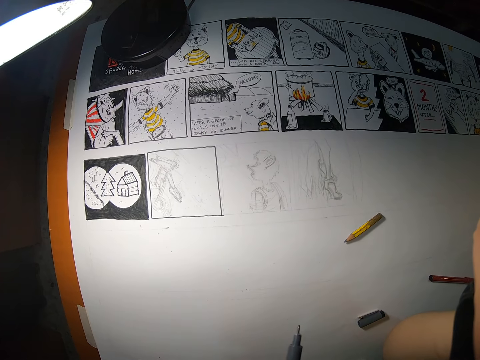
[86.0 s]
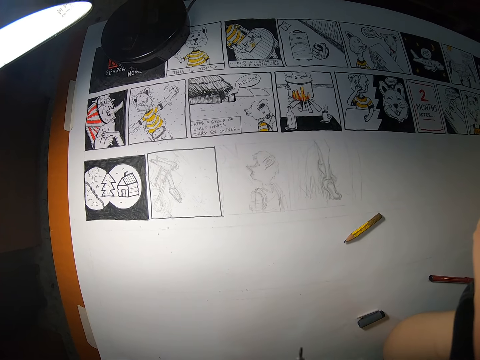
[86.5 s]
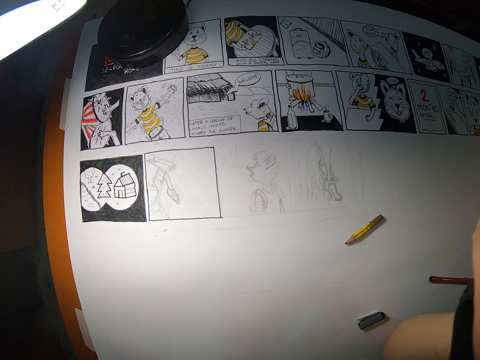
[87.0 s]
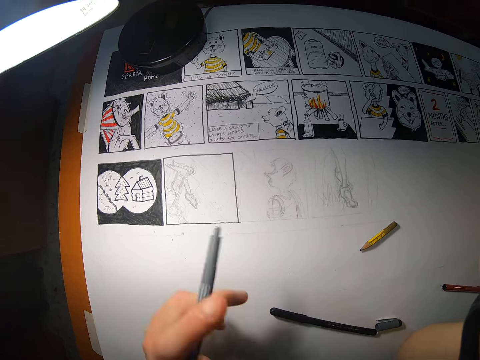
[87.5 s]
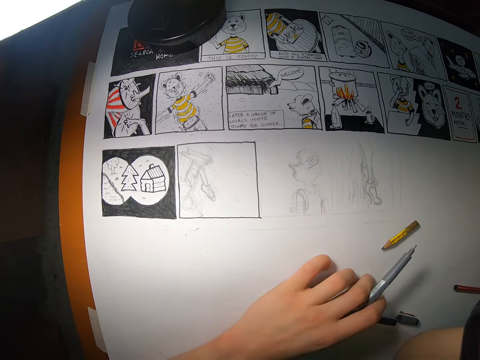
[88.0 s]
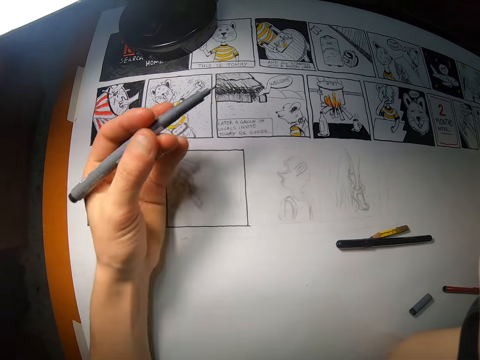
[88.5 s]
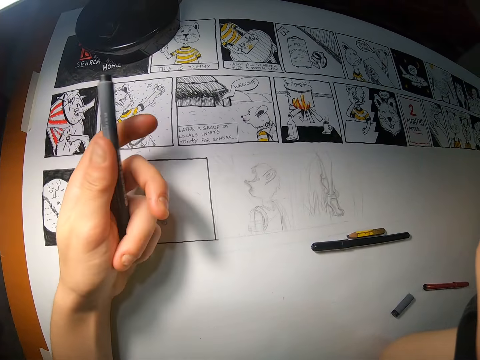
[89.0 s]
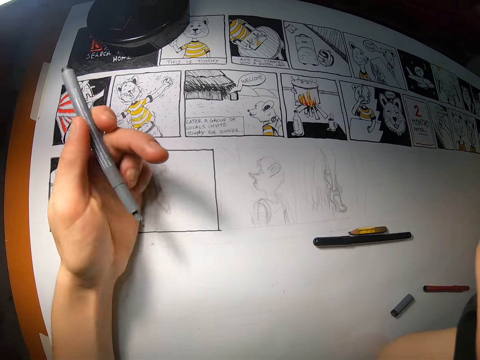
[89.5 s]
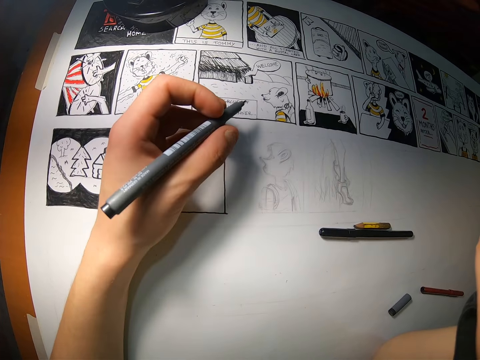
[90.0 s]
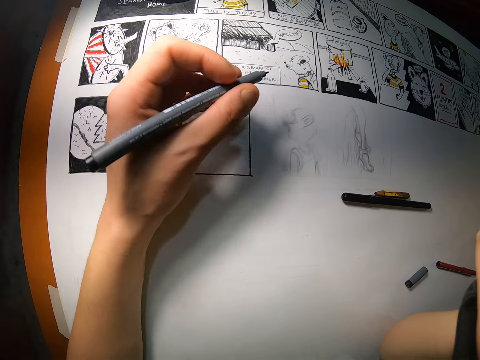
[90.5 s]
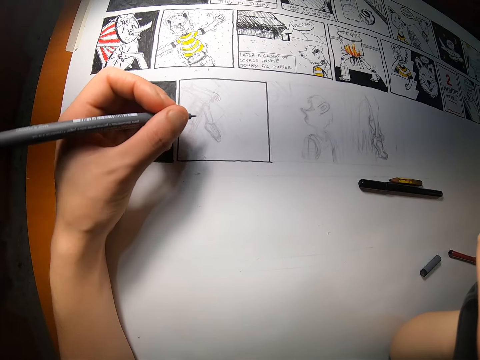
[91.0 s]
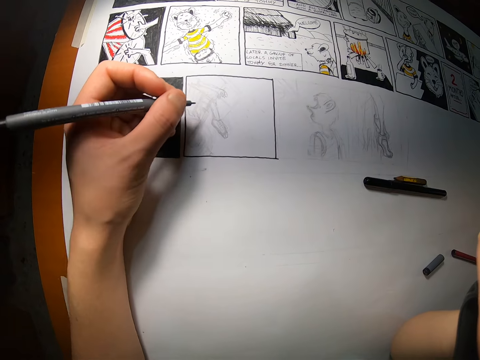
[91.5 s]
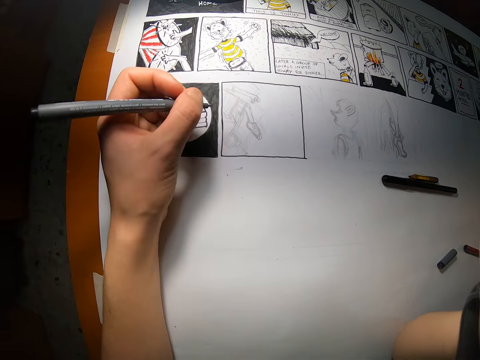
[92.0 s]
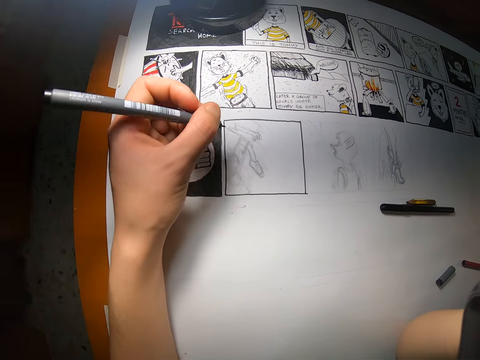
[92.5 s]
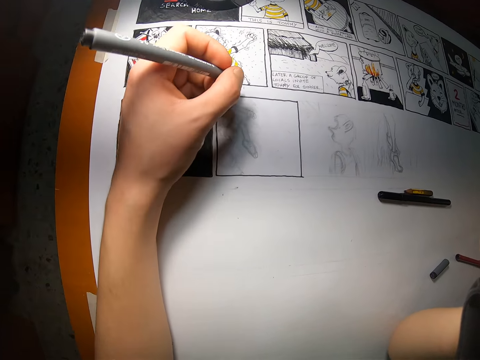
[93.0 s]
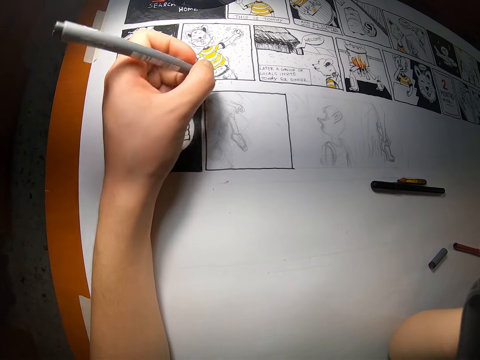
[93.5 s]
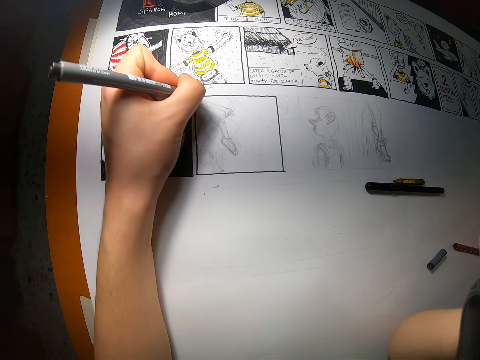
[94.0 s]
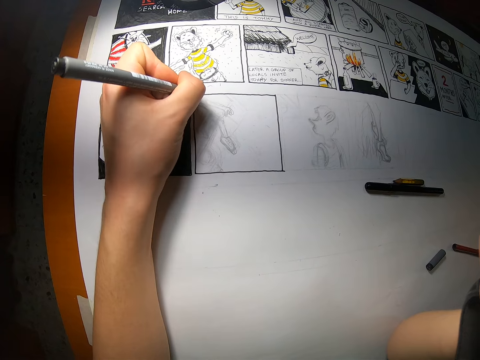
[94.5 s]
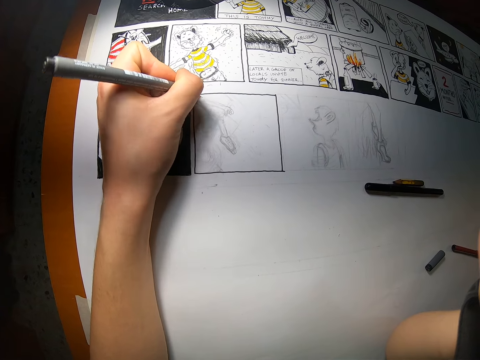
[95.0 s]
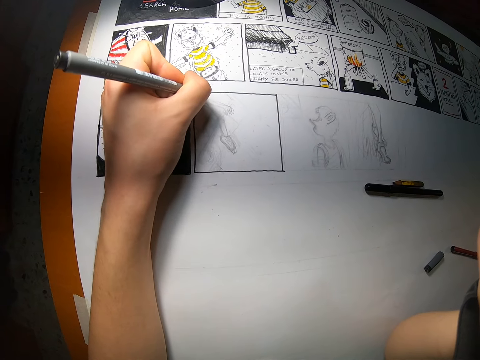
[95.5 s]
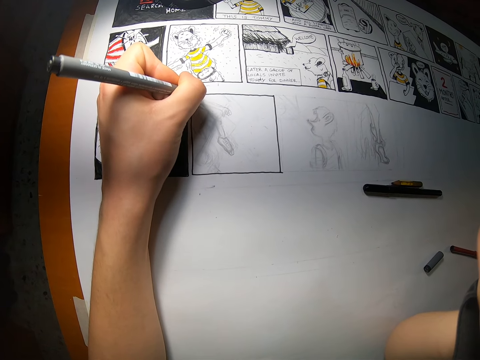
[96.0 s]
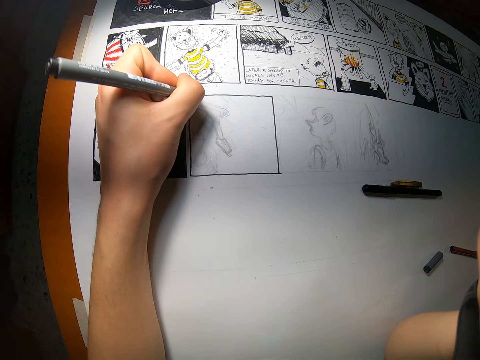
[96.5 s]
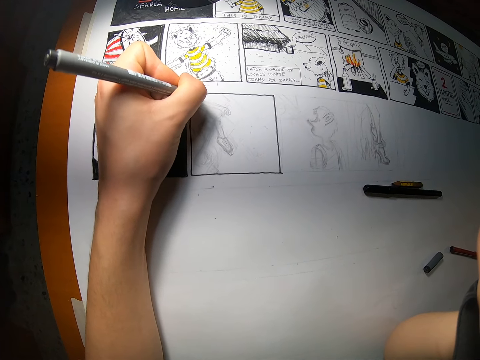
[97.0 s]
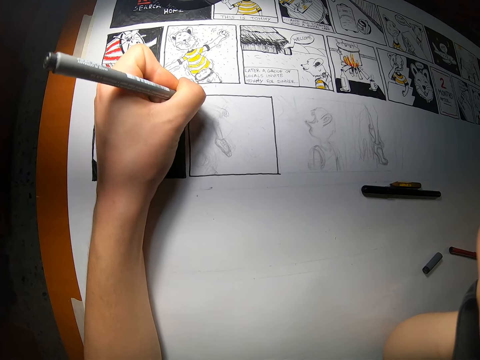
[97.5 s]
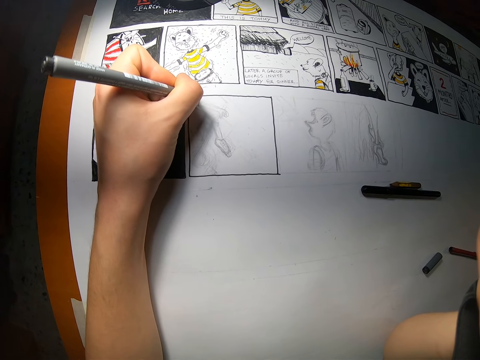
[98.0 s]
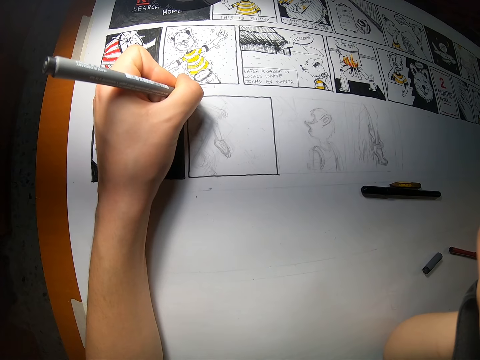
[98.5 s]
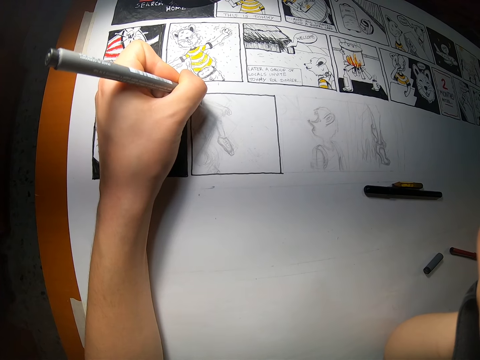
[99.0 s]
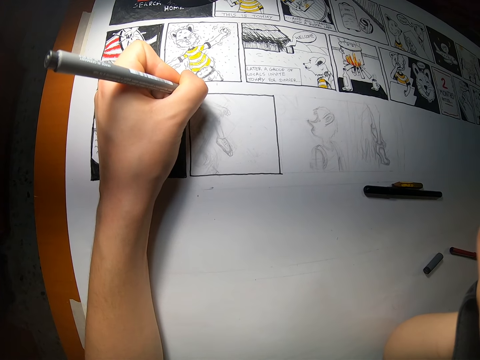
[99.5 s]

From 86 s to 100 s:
The camera wearer drops the first marker on the paper with her left hand and moves the first marker on the paper with her left hand. She adjusts the pen. She adjusts the second marker in her left hand. She draws on the paper with the marker in her left hand.

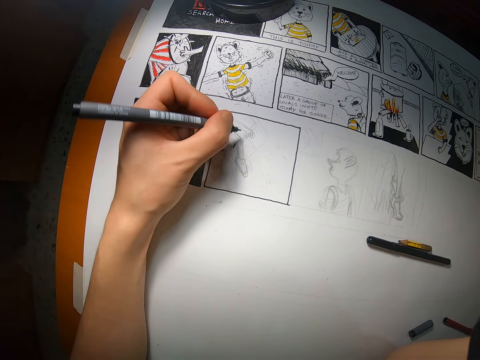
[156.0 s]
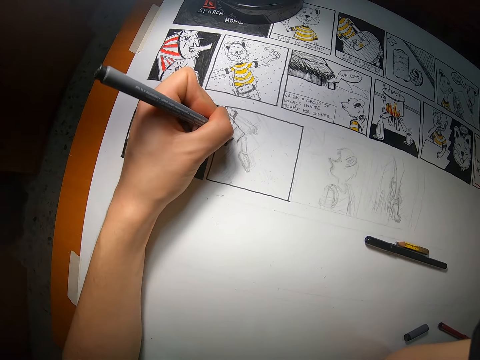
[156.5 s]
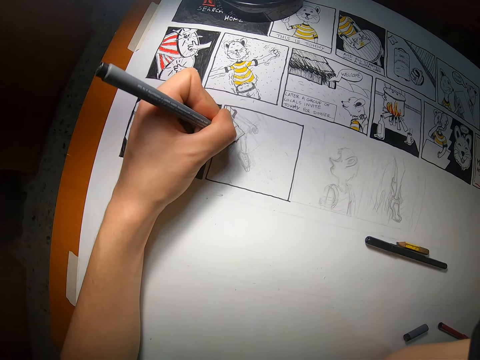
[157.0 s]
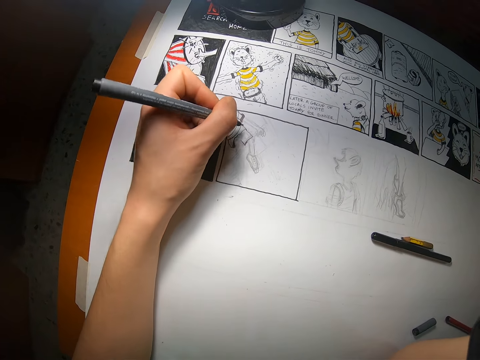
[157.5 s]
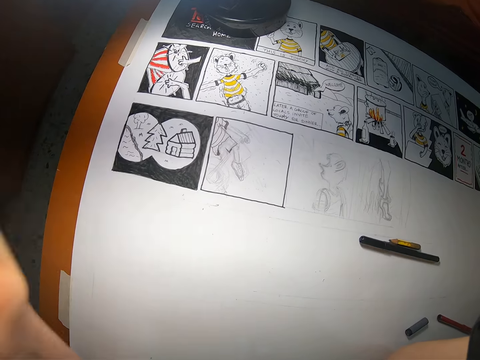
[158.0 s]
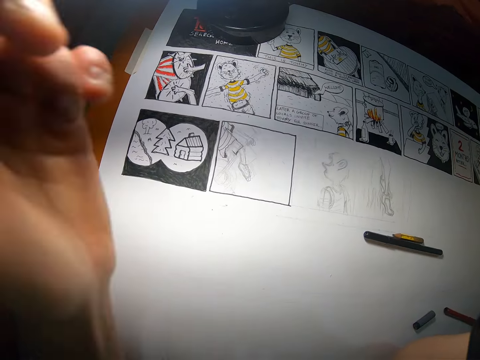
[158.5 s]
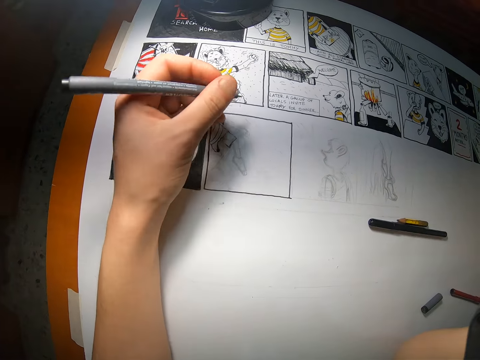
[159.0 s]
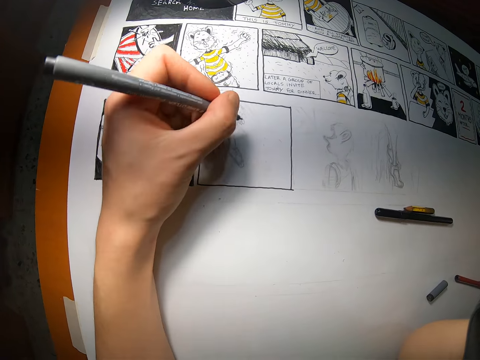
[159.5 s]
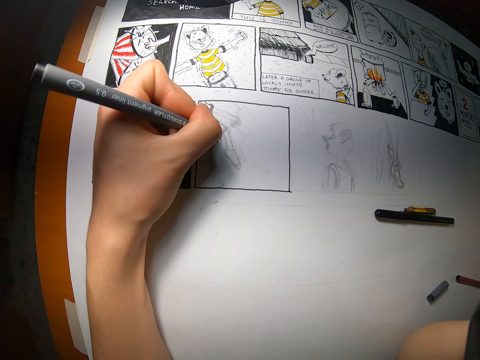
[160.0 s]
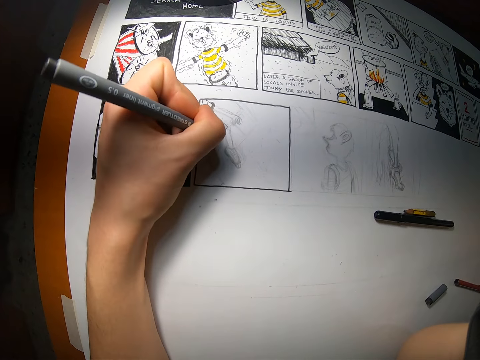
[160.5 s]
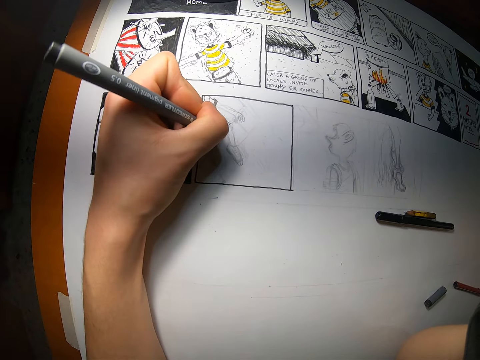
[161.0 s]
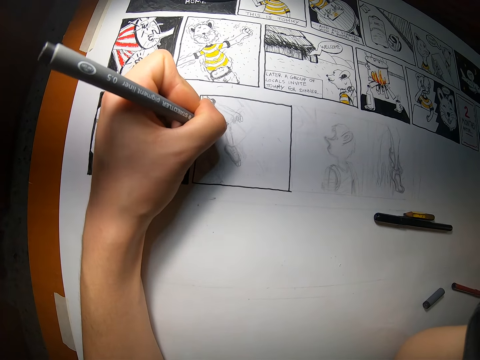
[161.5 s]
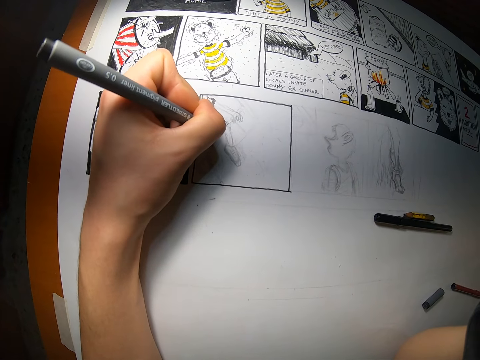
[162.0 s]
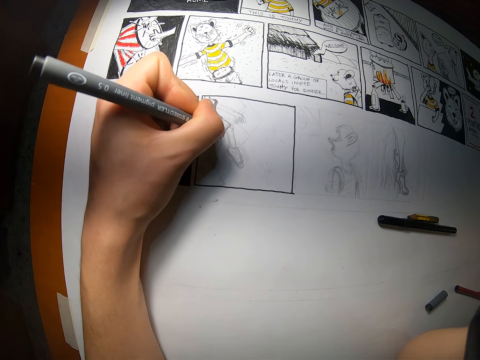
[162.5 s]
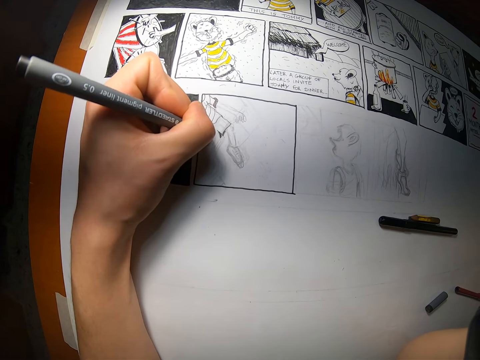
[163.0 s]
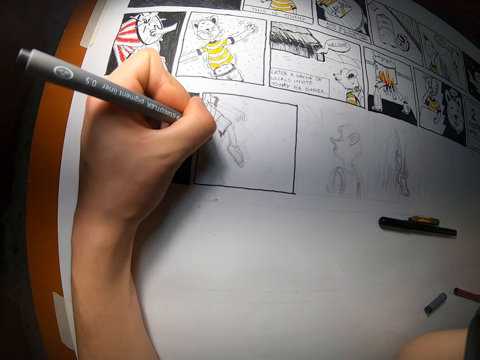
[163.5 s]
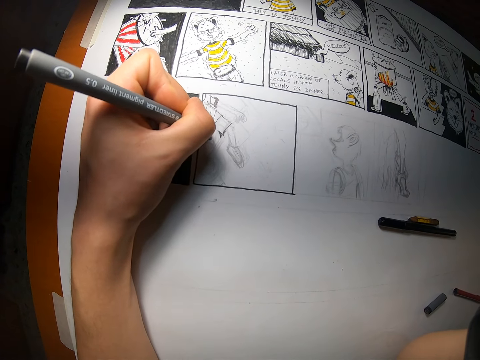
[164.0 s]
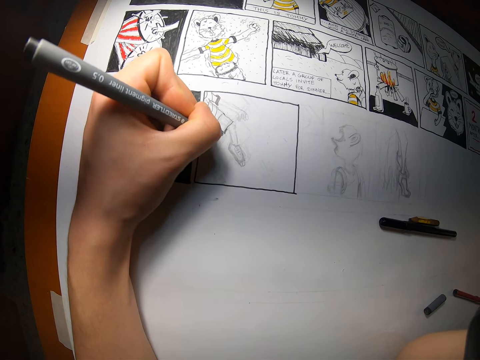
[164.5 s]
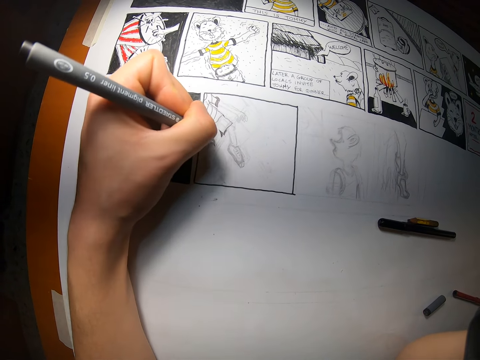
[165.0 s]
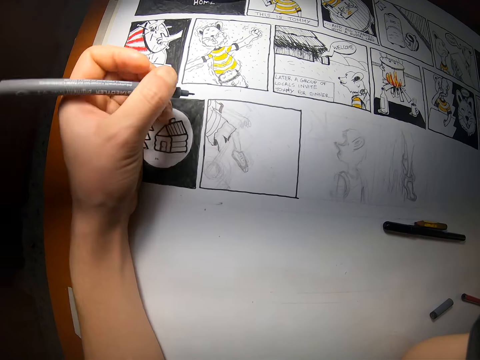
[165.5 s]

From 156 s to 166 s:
The camera wearer raises her left hand. She draws on the paper with the marker in her left hand.

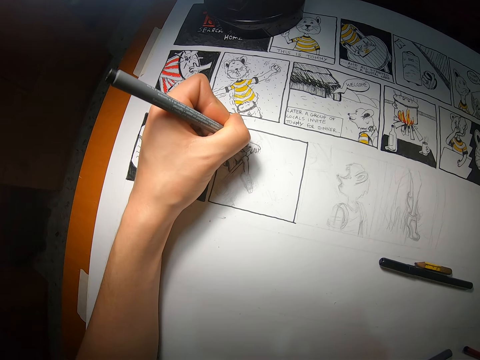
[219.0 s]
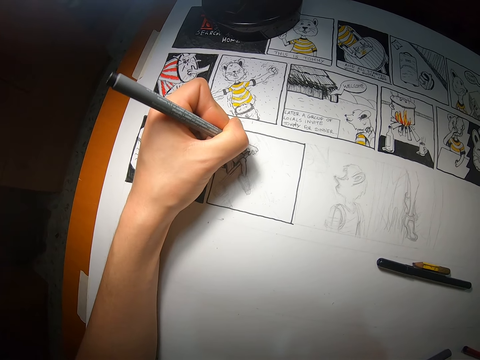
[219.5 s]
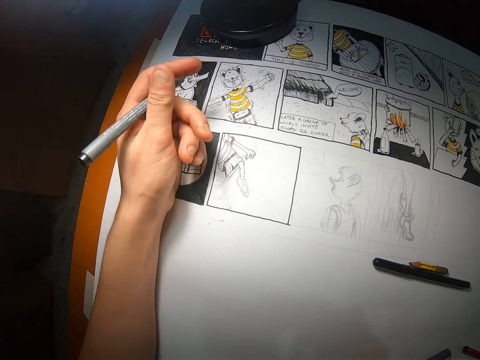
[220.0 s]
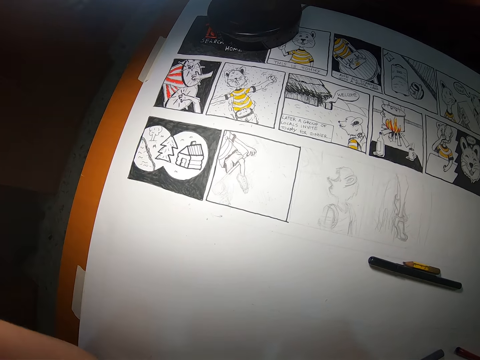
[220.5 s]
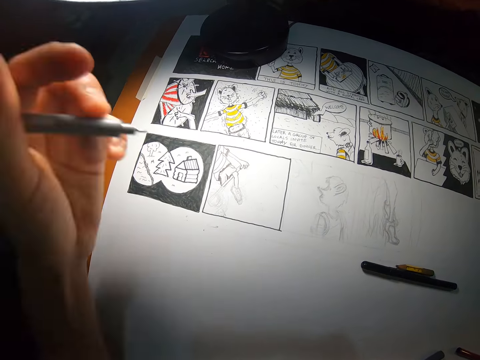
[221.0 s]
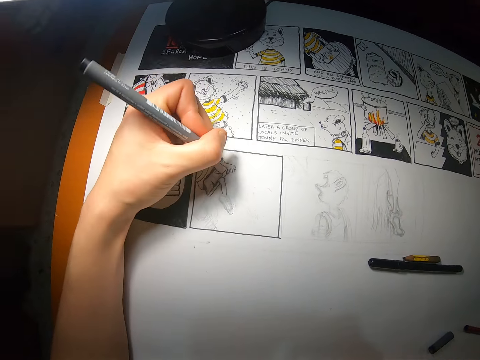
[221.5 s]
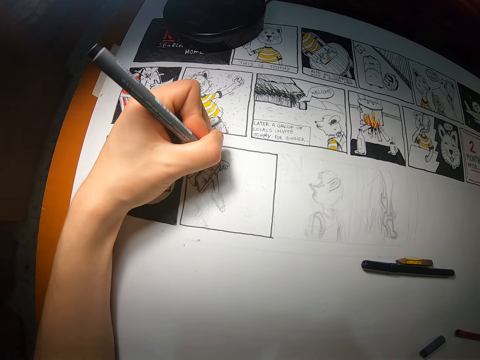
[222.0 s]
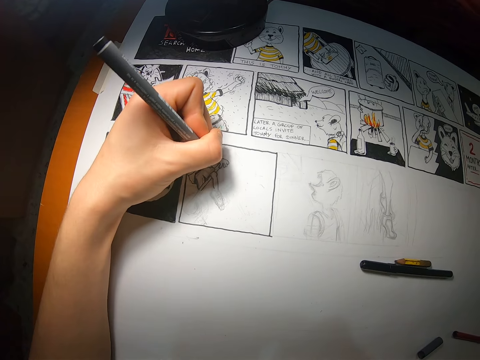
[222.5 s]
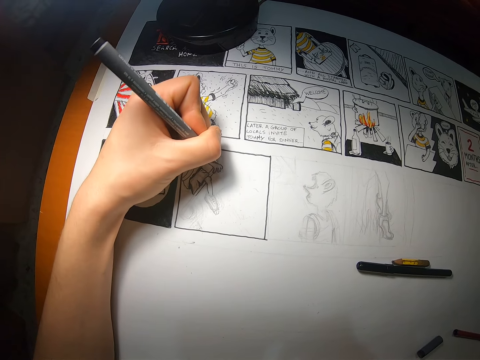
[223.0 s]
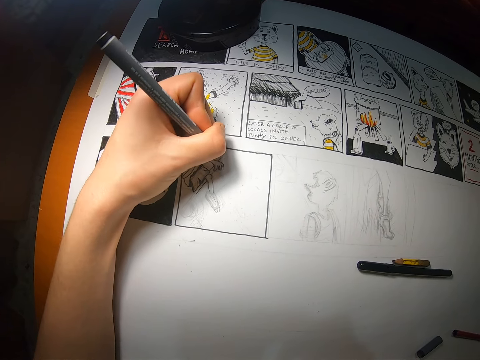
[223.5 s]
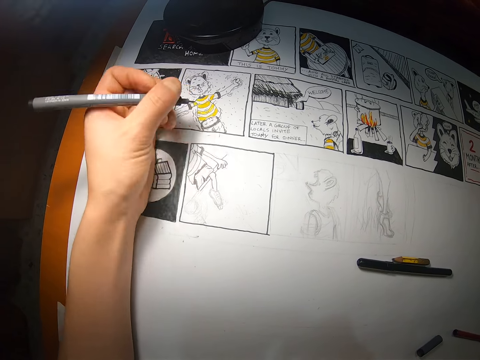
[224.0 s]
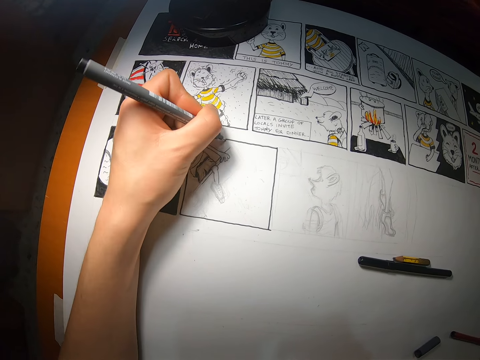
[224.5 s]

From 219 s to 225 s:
The camera wearer raises her left hand. She lowers the left hand in the paper. She draws on the paper with the marker in her left hand.
